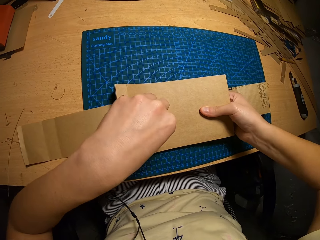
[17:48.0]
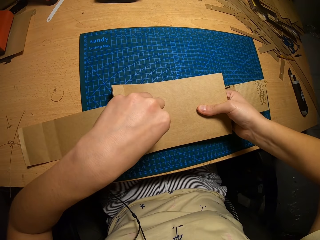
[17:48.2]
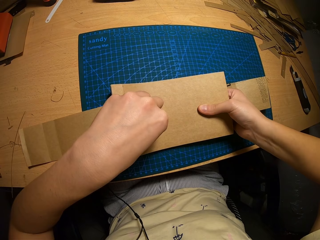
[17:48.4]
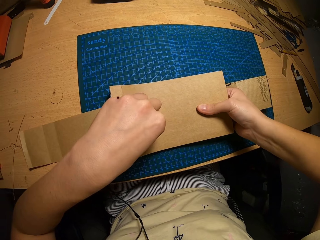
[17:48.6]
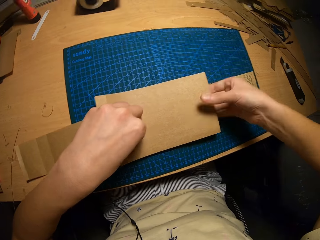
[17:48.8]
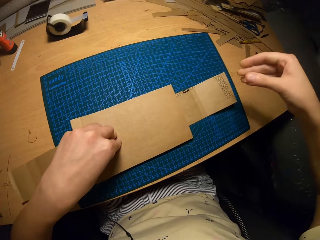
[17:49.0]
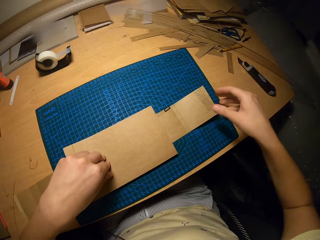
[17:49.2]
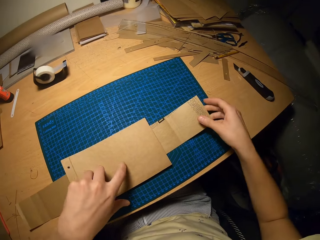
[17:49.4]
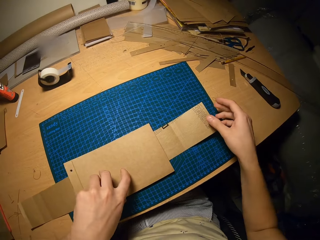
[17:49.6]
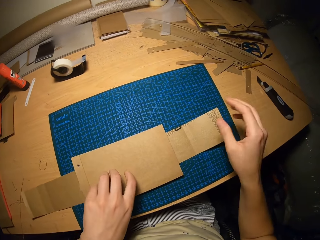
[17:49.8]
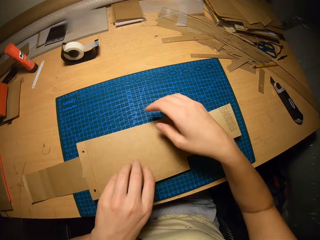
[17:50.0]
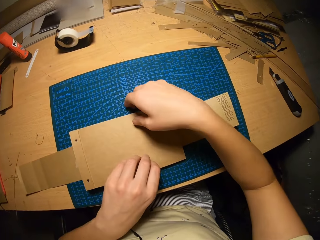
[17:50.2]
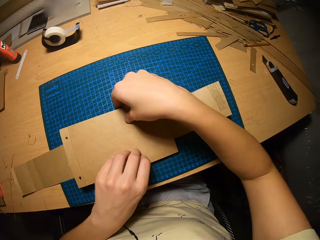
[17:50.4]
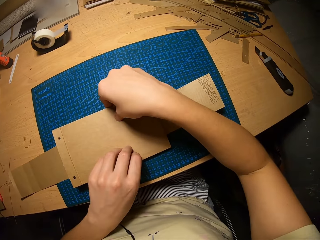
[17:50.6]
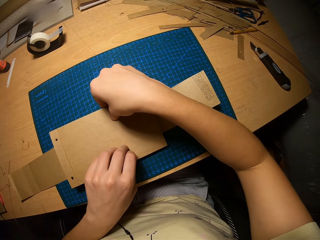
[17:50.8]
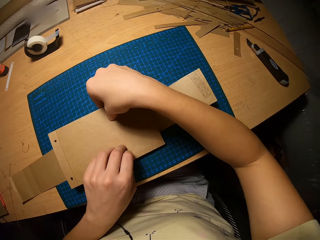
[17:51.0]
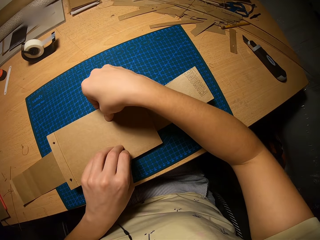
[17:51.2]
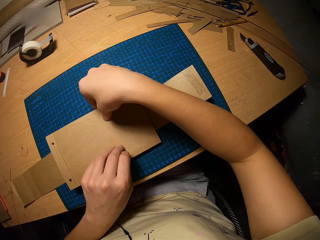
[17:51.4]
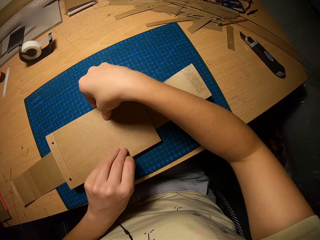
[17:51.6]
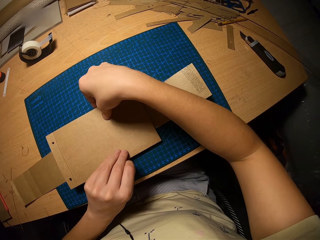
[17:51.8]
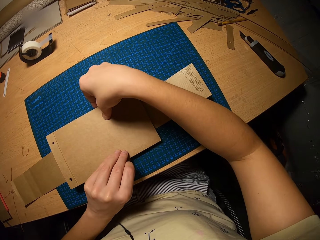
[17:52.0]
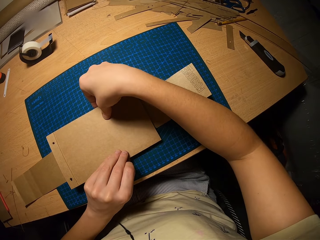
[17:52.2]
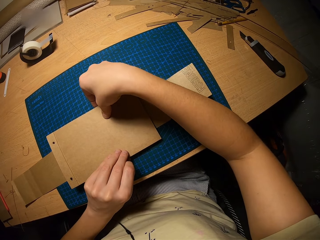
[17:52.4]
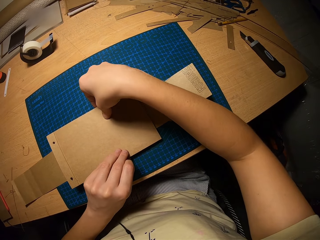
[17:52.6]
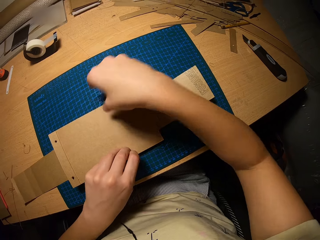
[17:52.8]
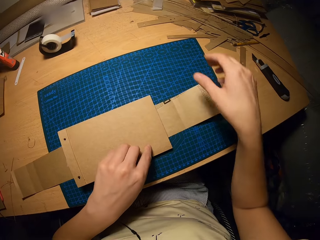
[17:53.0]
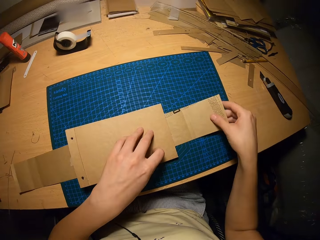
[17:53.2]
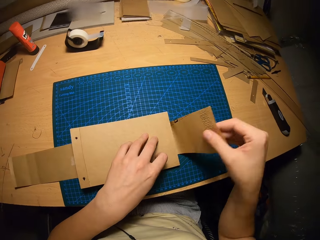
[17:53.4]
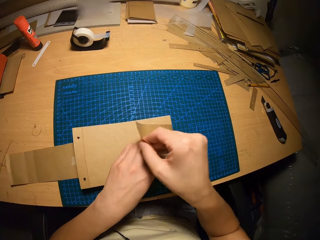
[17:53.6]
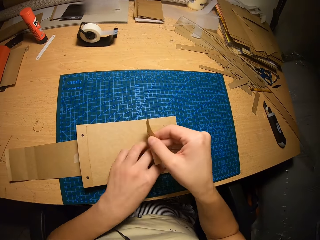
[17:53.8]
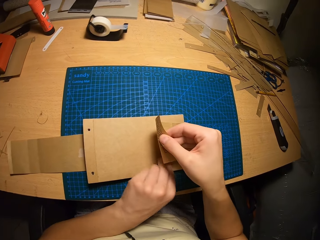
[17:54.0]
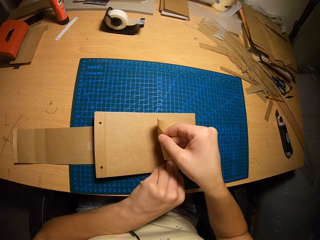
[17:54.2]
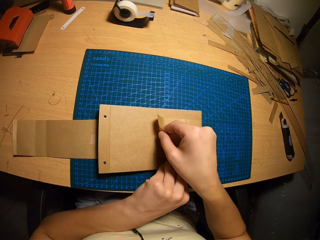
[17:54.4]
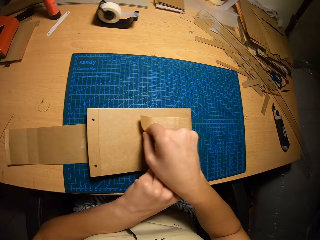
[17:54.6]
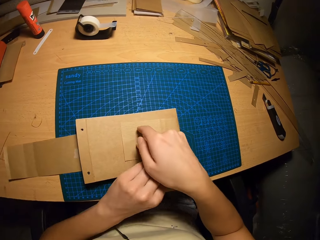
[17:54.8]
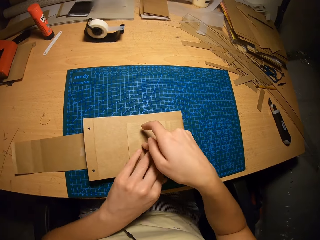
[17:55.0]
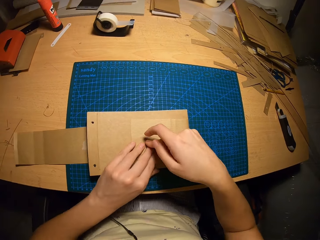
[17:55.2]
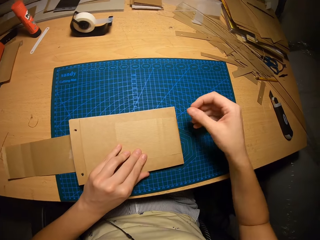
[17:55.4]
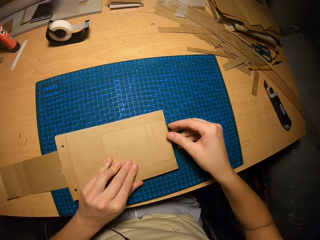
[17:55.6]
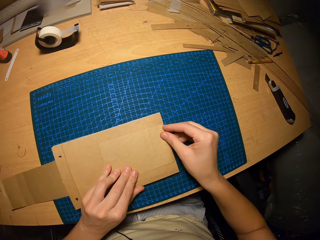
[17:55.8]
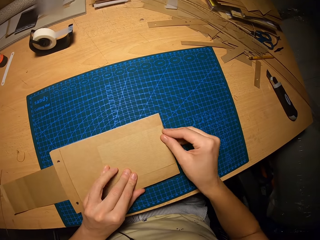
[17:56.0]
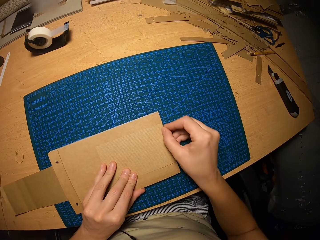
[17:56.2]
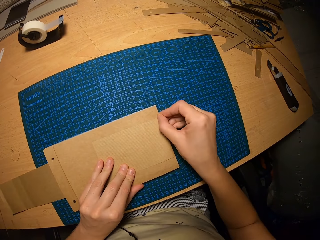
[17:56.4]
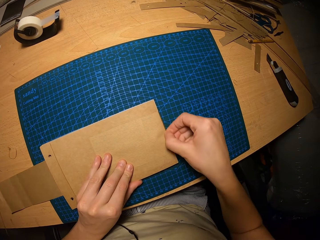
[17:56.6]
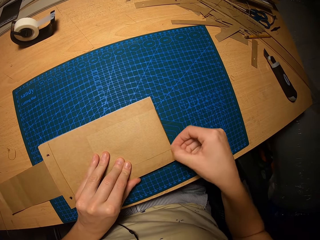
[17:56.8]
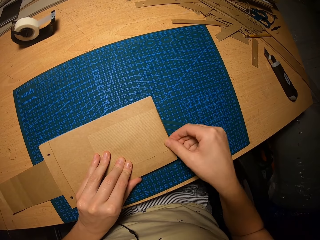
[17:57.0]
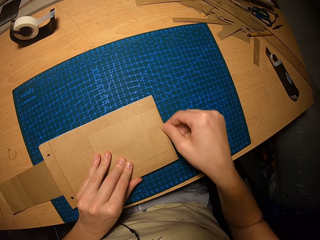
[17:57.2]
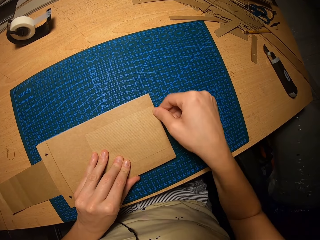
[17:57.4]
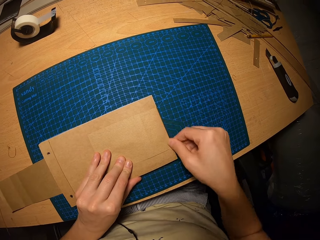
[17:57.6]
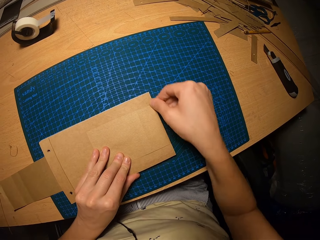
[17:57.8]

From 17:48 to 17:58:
The camera wearer adjusts the cards. They fold the brown paper. They flip the paper over the cards.

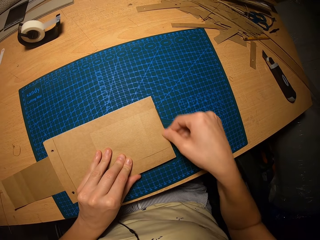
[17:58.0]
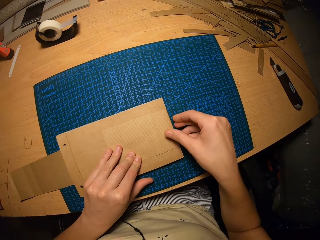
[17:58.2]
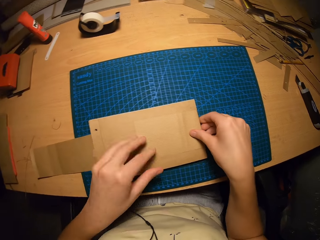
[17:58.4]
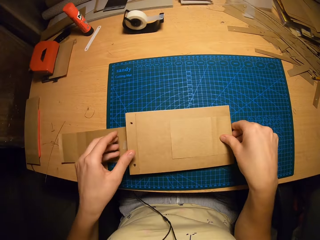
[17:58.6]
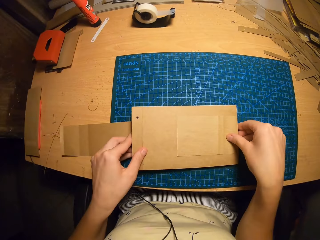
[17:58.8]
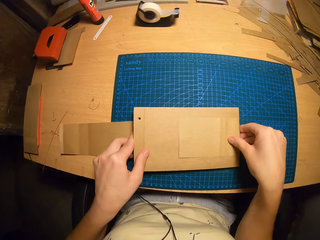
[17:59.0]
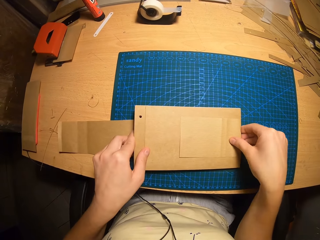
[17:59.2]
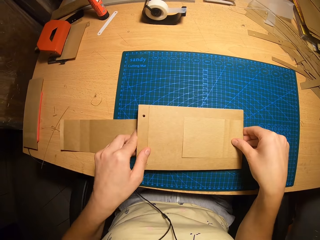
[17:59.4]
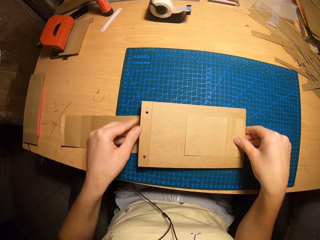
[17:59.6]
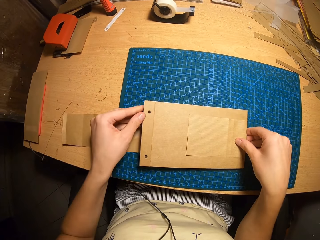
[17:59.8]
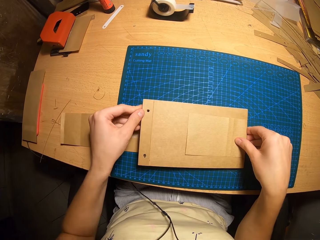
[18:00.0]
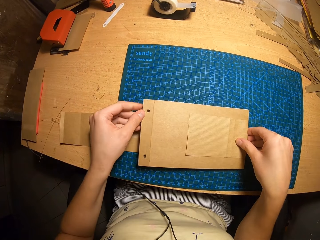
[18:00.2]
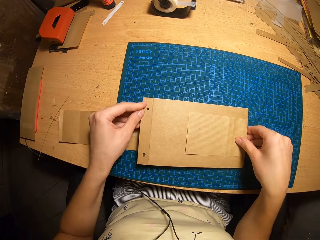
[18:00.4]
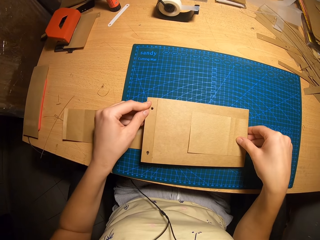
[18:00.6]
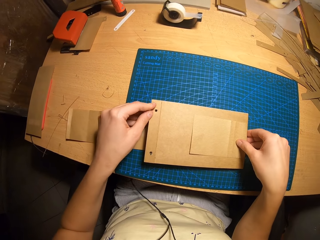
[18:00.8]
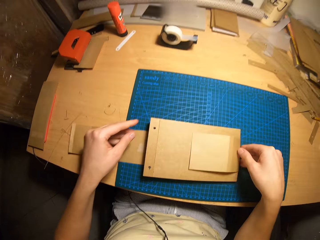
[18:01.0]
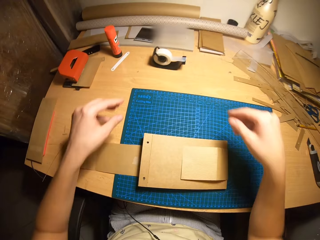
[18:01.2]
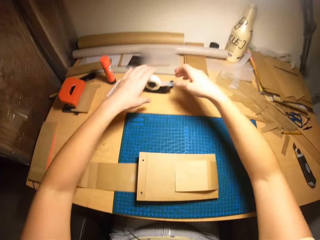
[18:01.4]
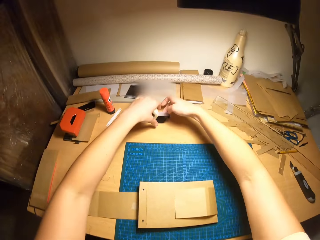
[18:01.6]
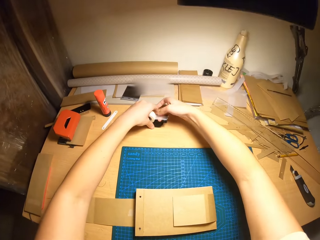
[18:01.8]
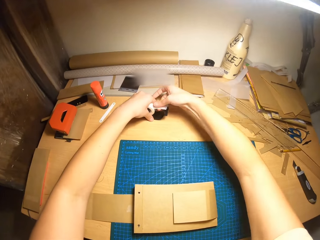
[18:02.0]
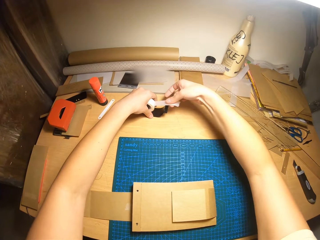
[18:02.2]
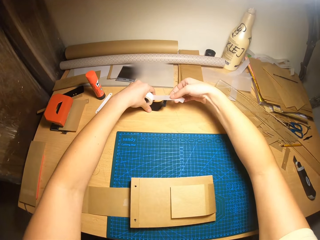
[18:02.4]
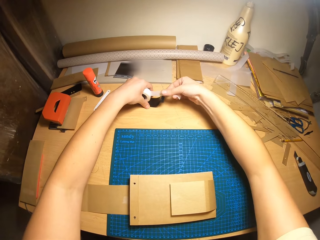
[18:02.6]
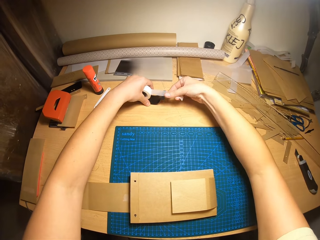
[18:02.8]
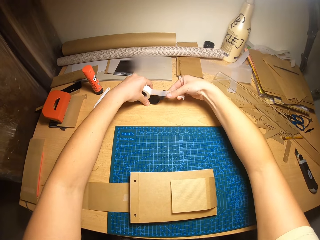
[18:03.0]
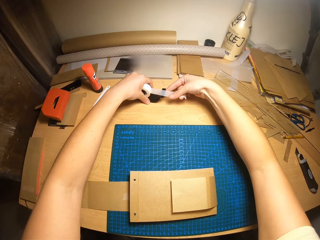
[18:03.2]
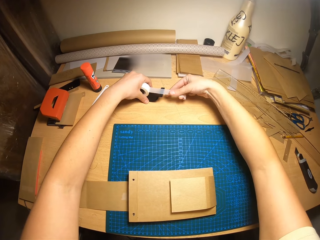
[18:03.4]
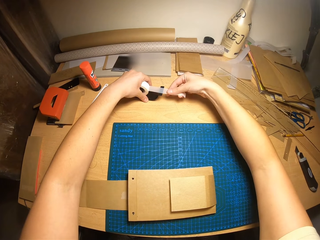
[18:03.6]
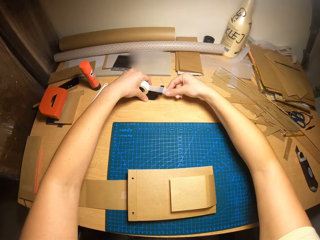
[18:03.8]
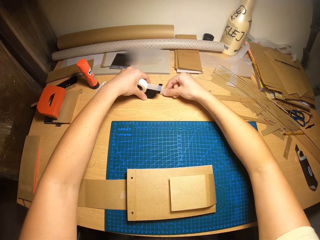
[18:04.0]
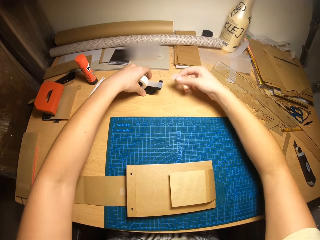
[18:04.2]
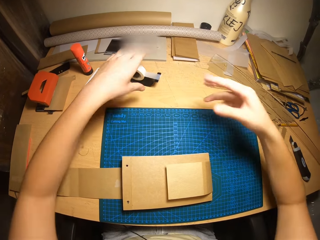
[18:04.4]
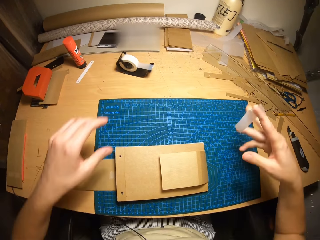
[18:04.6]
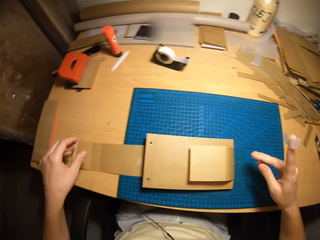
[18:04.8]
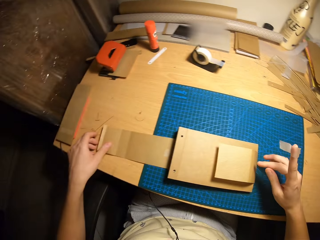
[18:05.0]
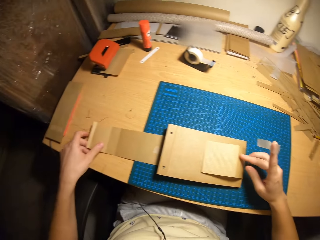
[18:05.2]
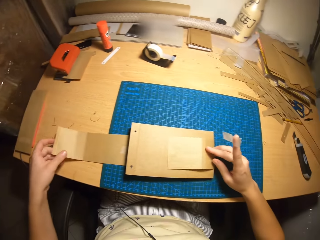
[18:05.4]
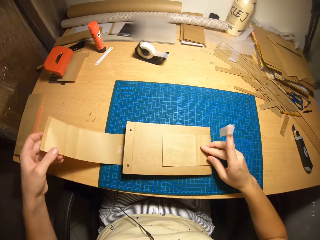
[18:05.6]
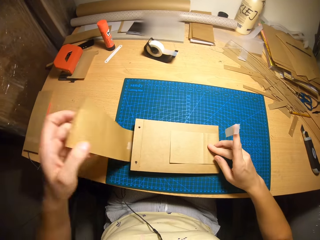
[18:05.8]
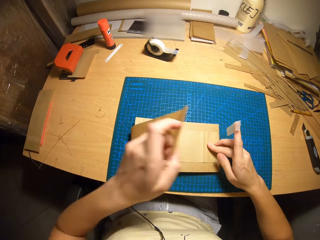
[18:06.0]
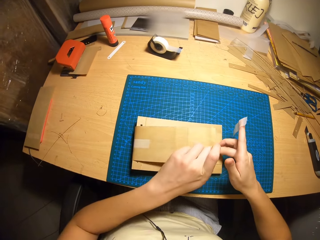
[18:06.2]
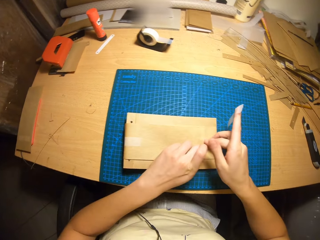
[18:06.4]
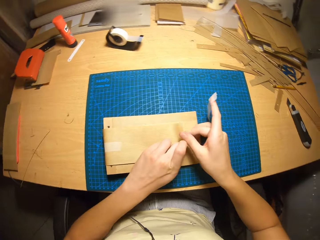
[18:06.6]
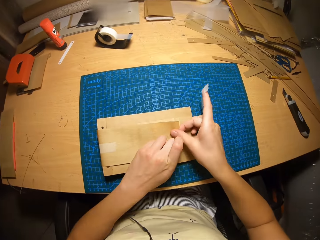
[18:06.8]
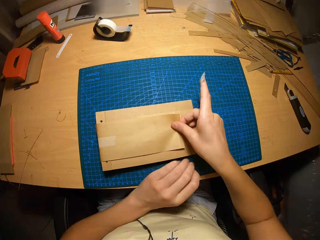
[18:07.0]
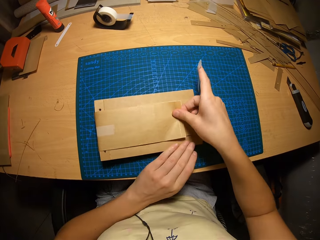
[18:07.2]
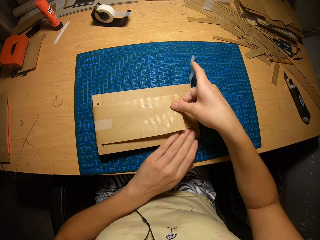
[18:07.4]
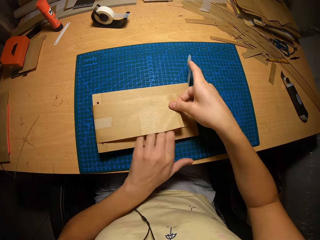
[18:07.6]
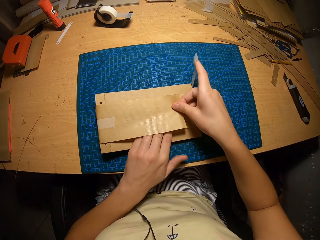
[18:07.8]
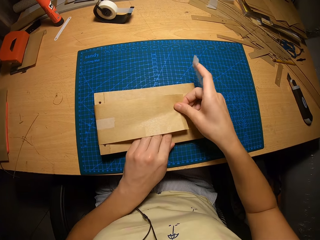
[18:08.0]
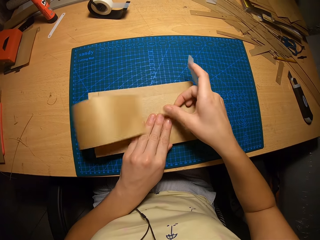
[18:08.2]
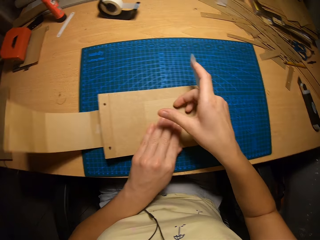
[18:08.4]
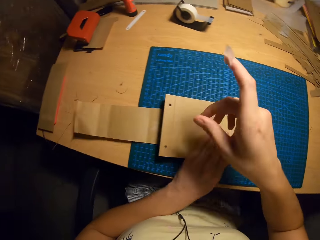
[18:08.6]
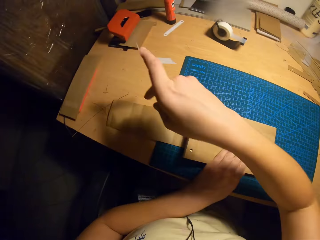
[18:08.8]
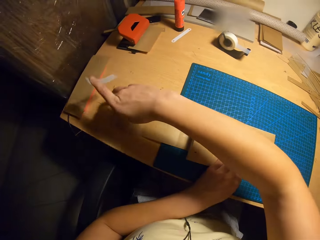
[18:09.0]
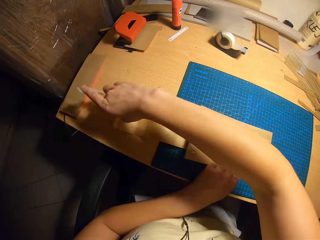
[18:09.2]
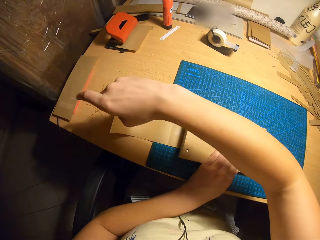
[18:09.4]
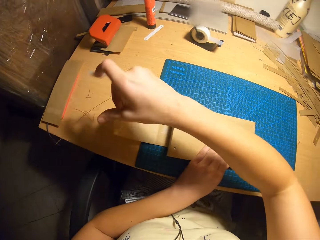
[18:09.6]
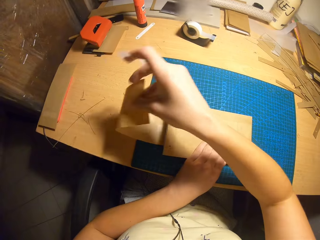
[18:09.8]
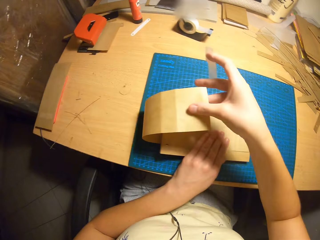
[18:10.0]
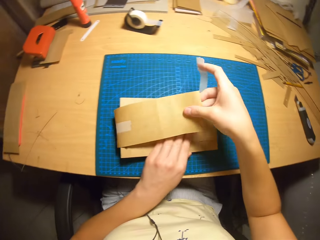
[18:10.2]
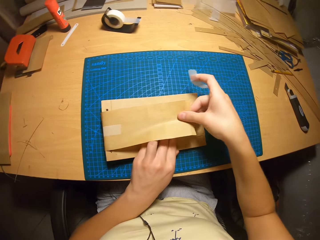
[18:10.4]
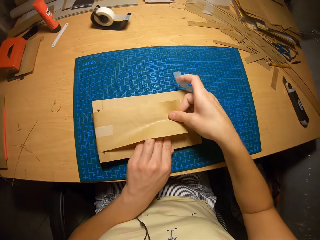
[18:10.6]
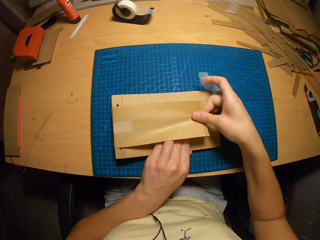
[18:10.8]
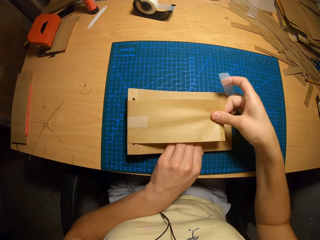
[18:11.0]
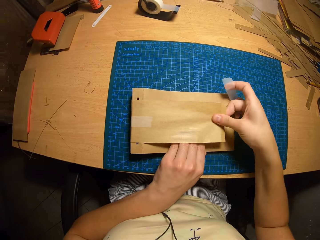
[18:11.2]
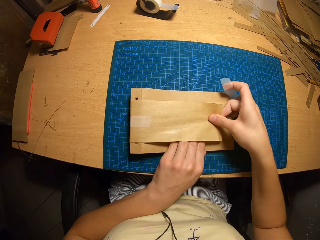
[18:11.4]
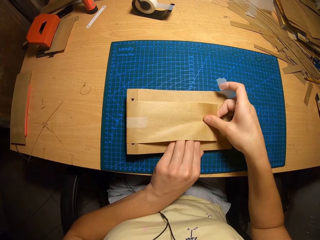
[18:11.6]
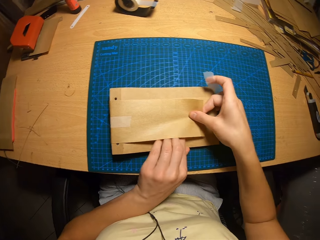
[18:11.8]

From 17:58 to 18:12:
The camera wearer adjusts the cards. They cut the tape. They fold the brown paper. They flip the paper over the cards.
